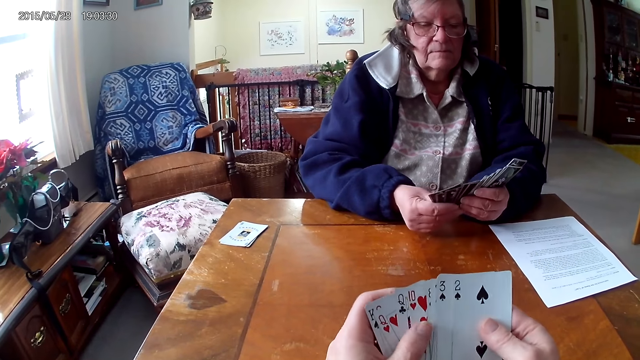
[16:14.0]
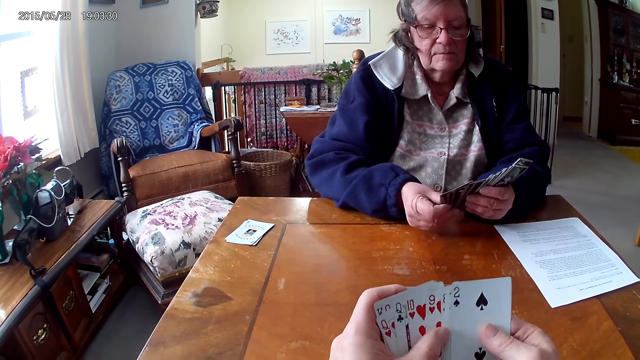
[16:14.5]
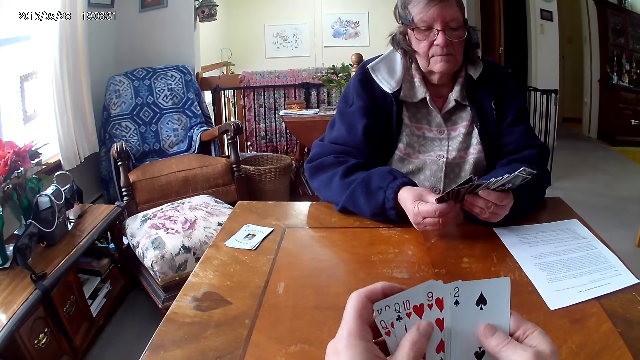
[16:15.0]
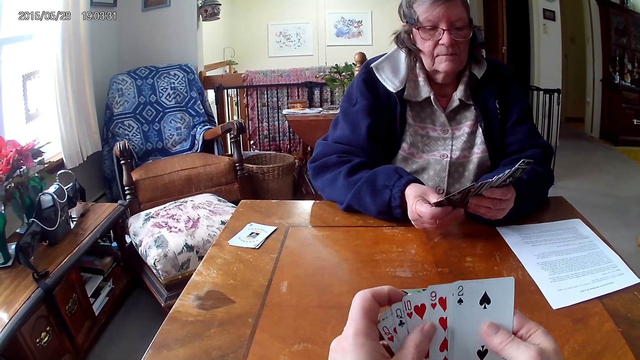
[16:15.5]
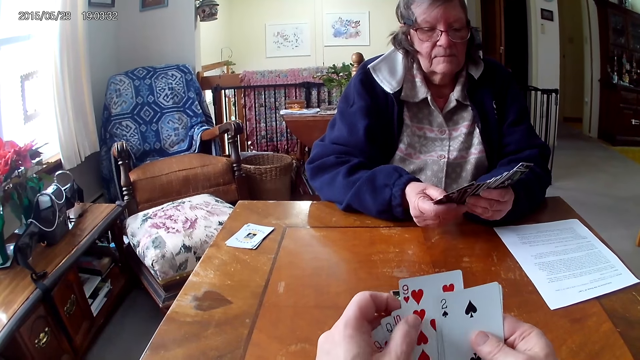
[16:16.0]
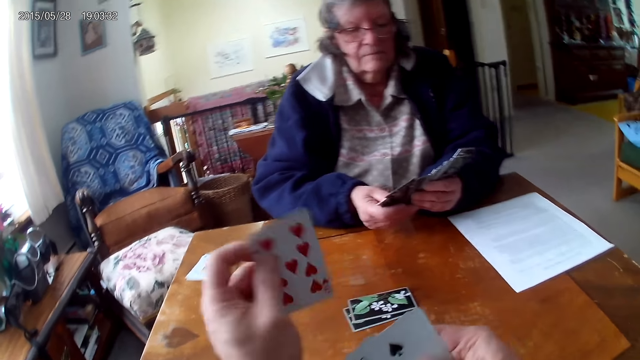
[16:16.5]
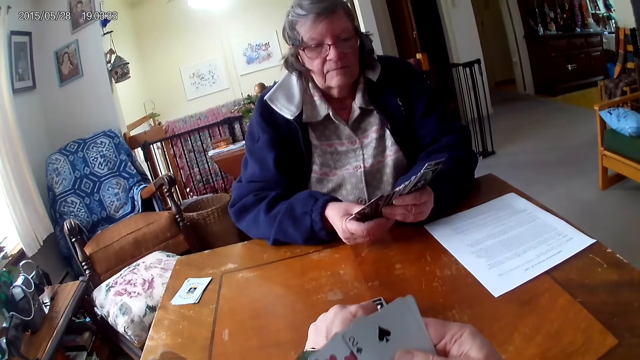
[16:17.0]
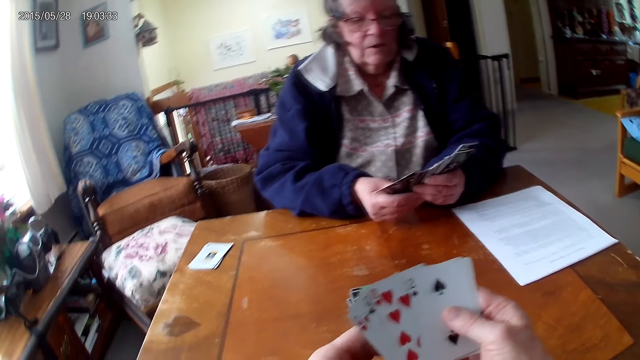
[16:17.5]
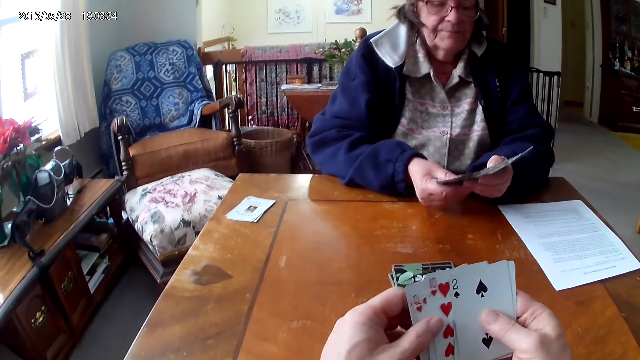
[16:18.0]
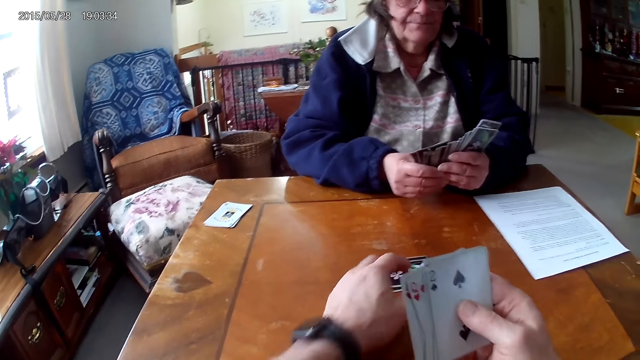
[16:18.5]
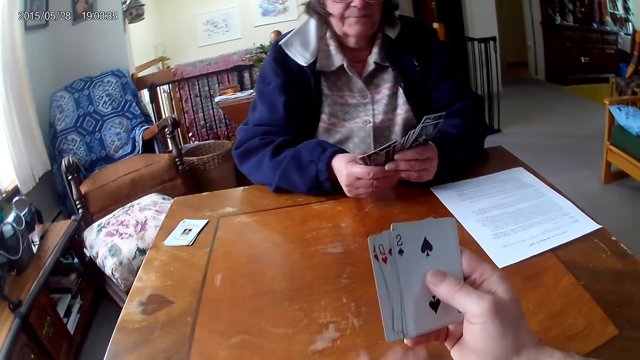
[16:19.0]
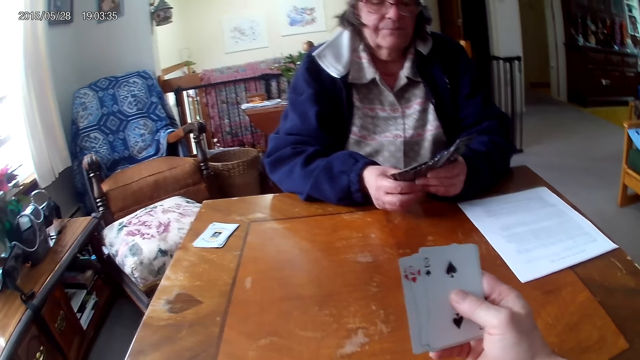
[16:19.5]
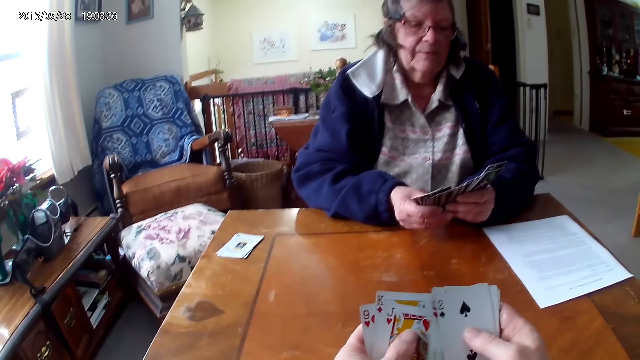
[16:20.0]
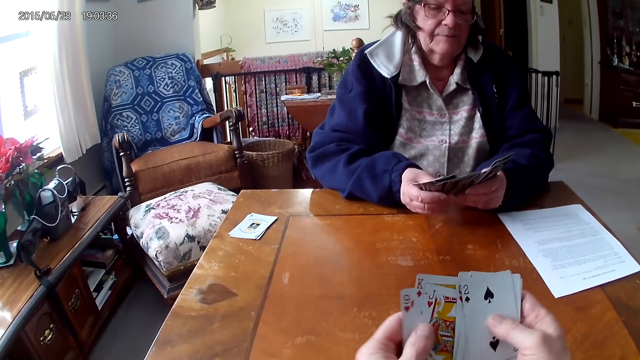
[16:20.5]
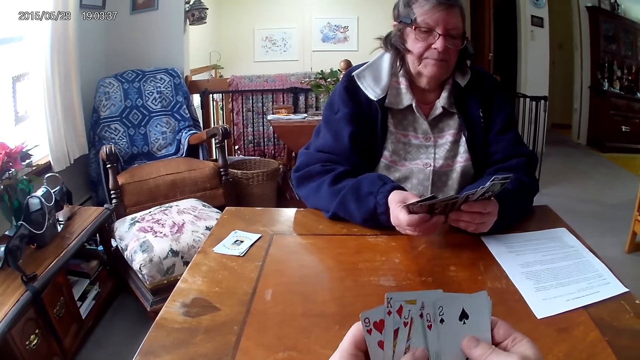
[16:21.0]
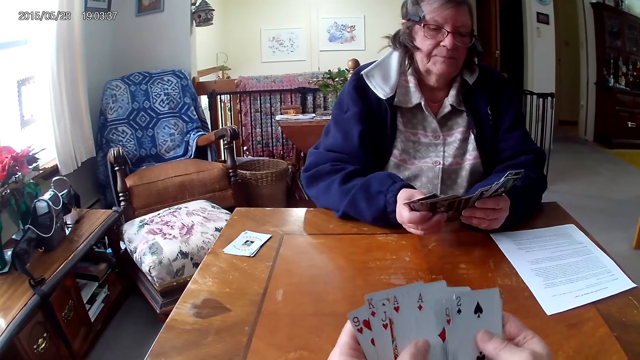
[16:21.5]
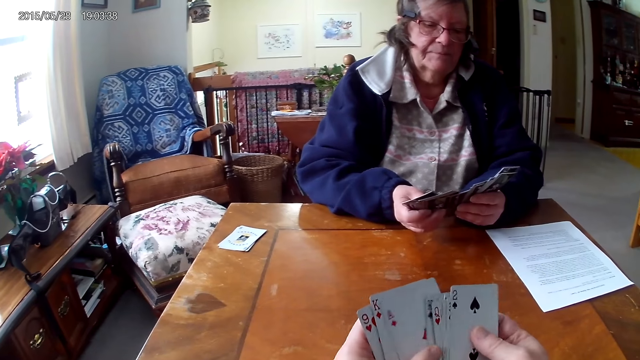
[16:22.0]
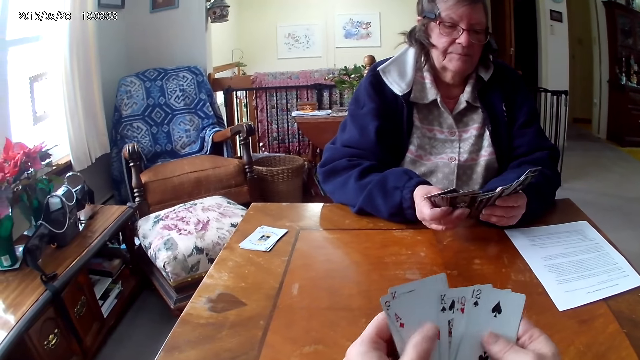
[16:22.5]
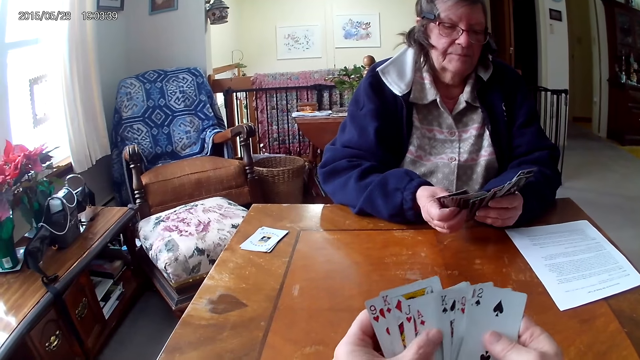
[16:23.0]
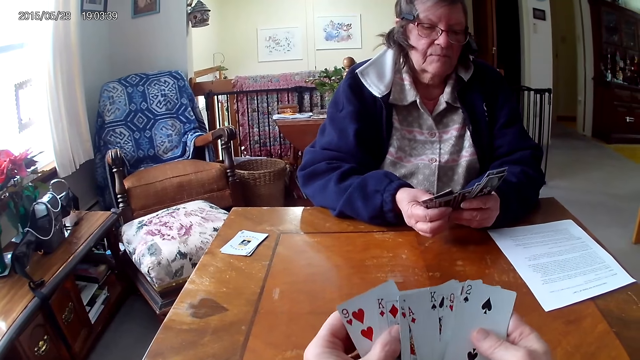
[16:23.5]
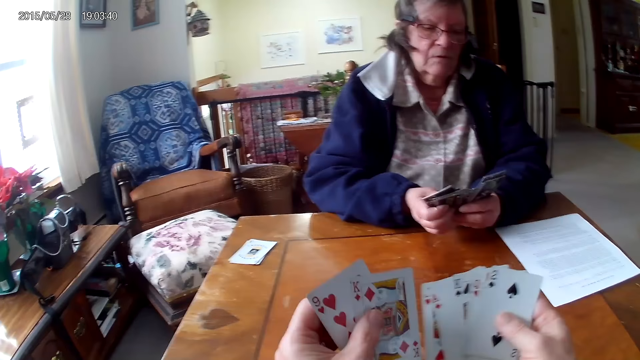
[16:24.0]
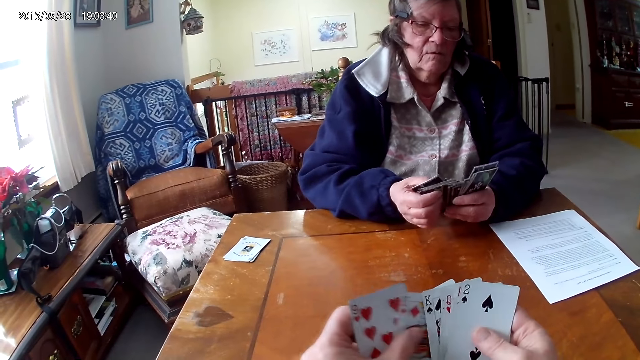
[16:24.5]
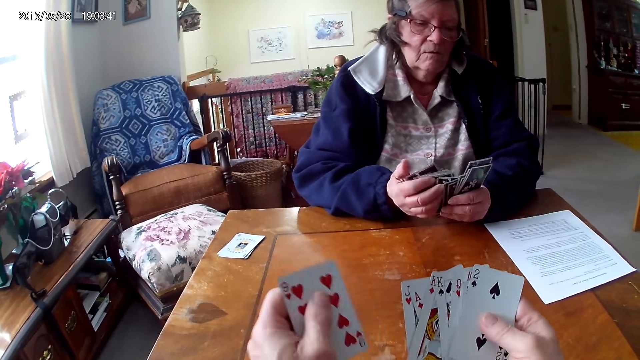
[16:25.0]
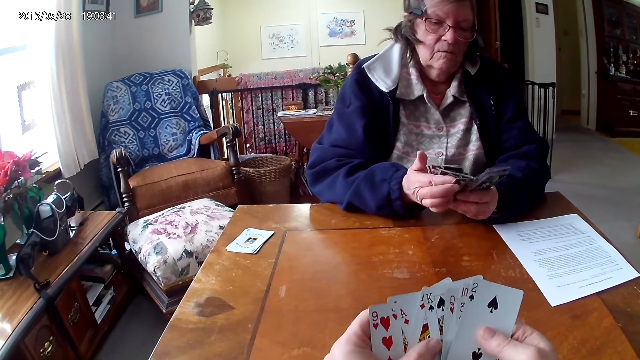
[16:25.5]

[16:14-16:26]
The camera wearer arranges cards. They throw a card on the table. They pick up cards and arrange the cards.

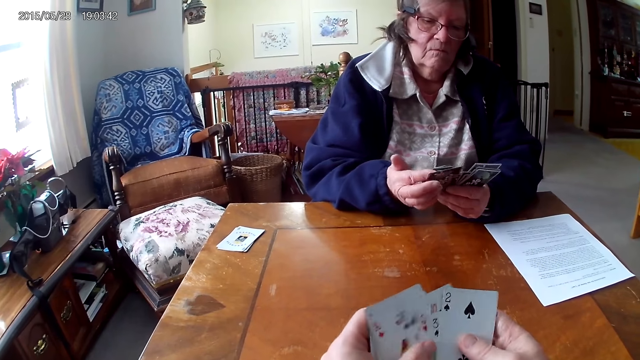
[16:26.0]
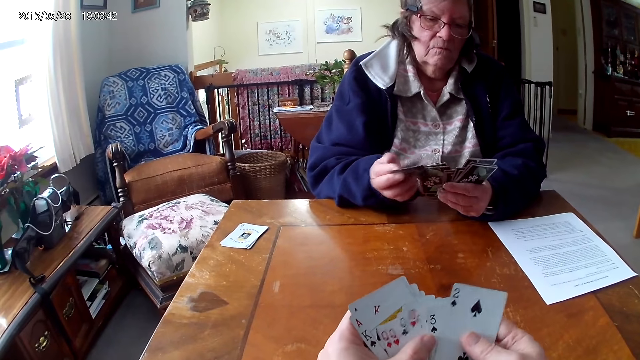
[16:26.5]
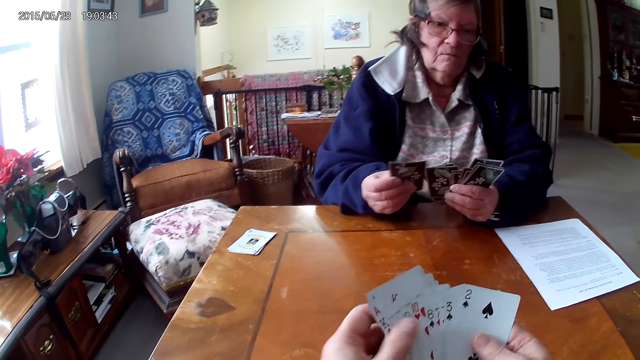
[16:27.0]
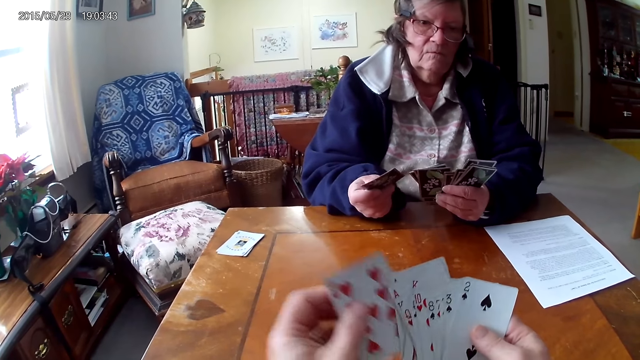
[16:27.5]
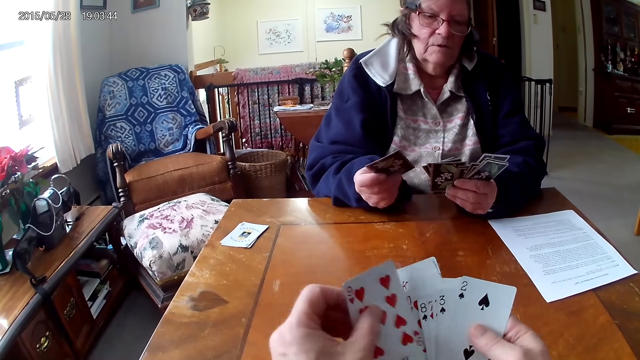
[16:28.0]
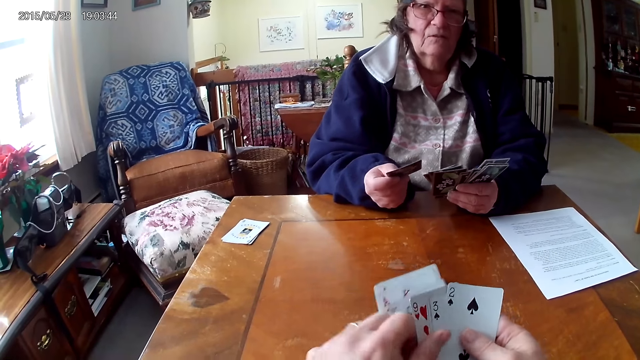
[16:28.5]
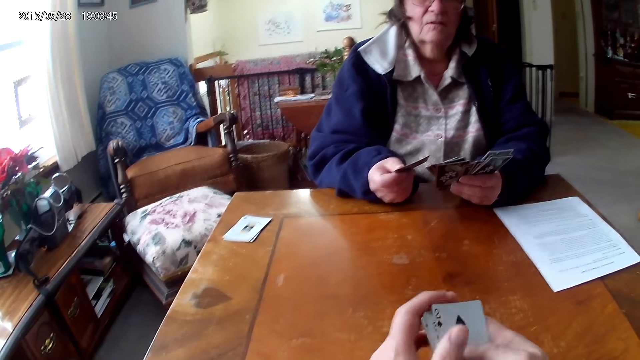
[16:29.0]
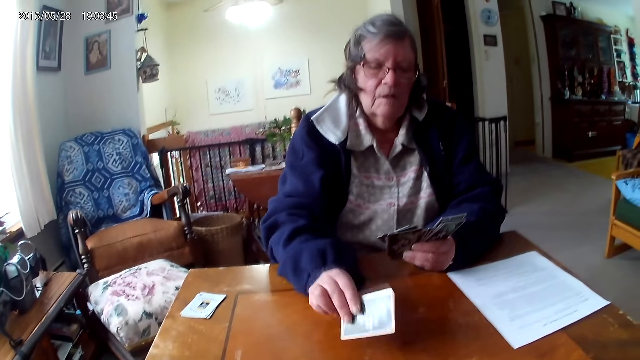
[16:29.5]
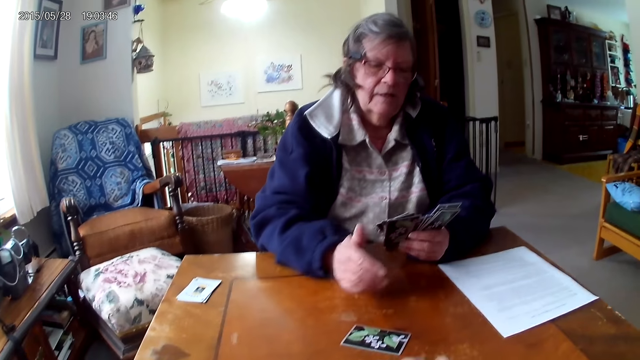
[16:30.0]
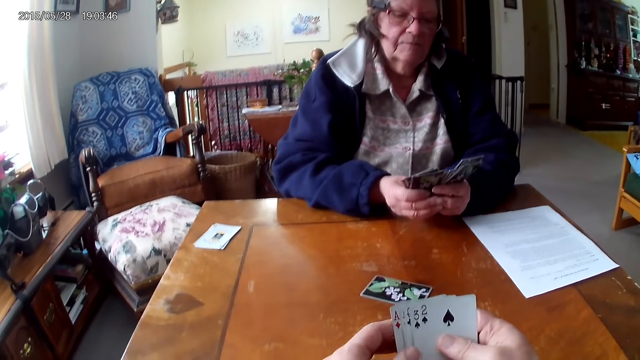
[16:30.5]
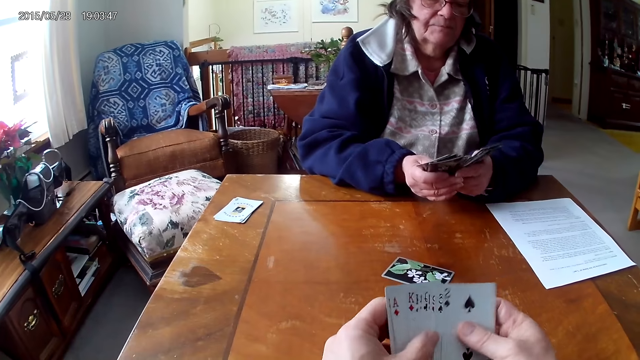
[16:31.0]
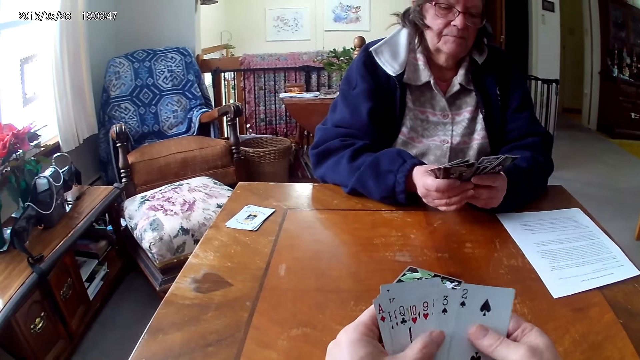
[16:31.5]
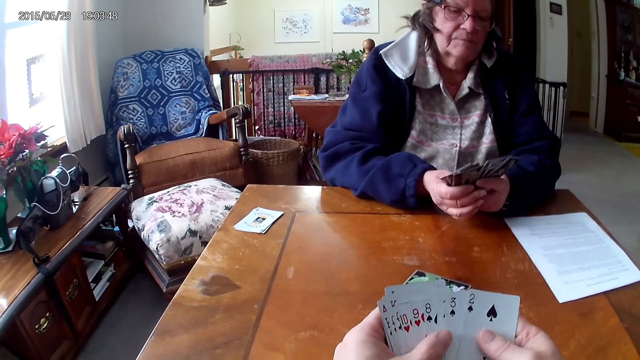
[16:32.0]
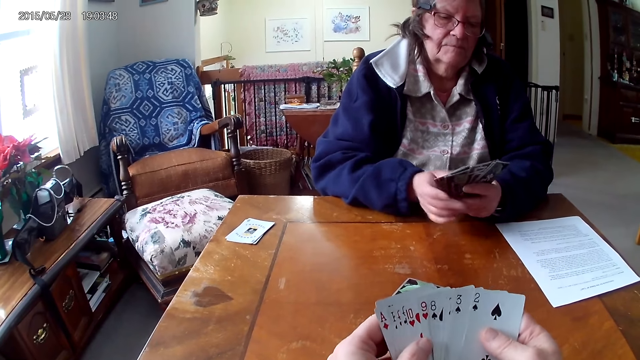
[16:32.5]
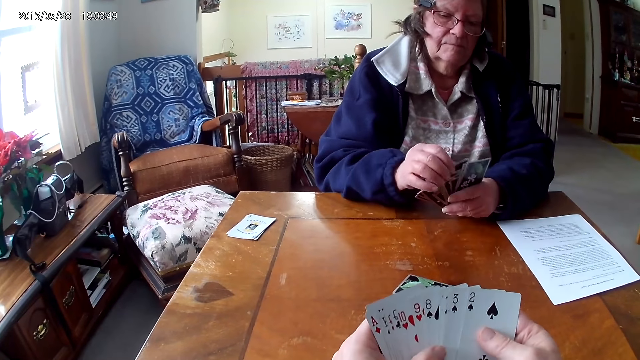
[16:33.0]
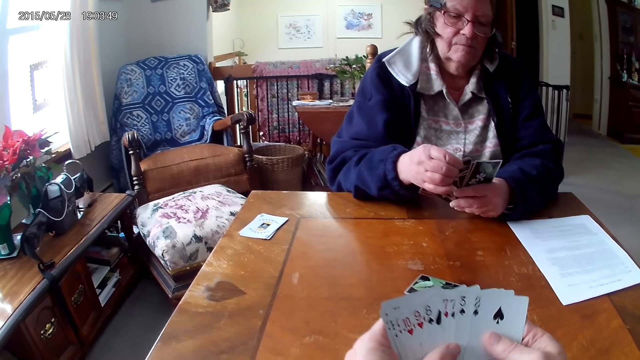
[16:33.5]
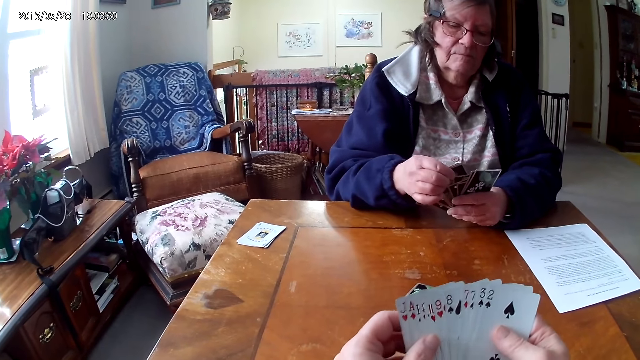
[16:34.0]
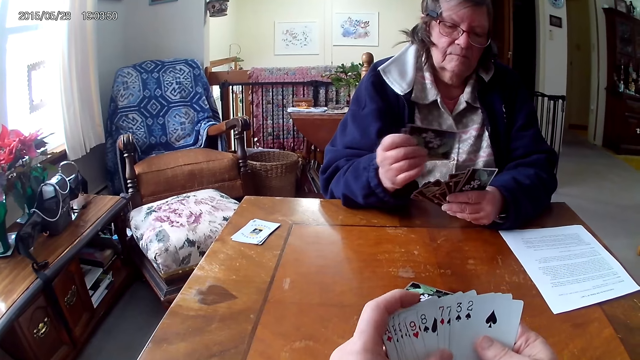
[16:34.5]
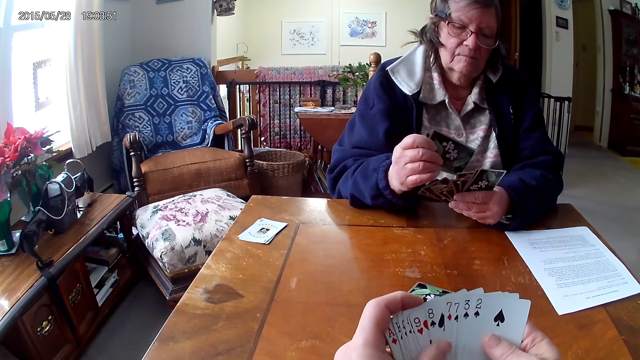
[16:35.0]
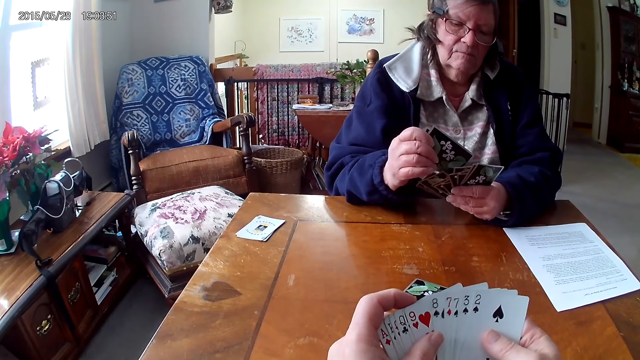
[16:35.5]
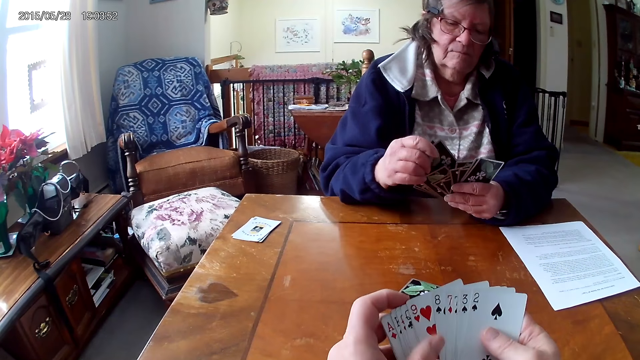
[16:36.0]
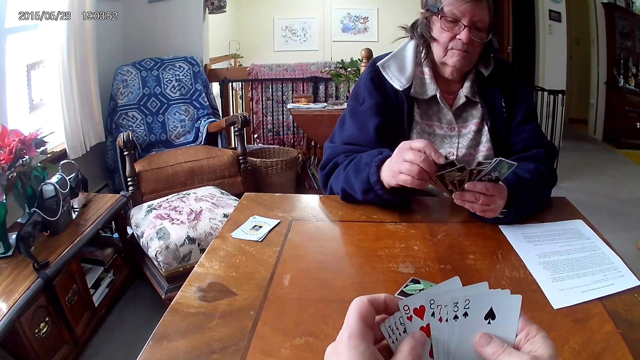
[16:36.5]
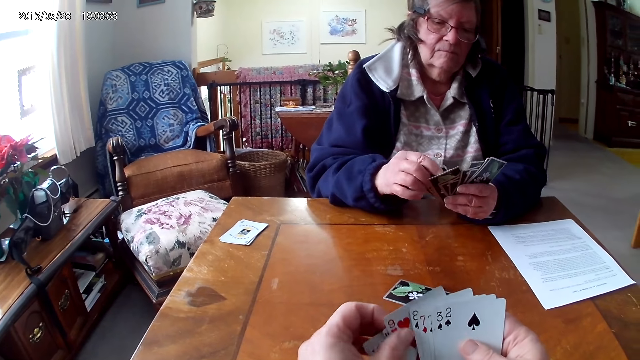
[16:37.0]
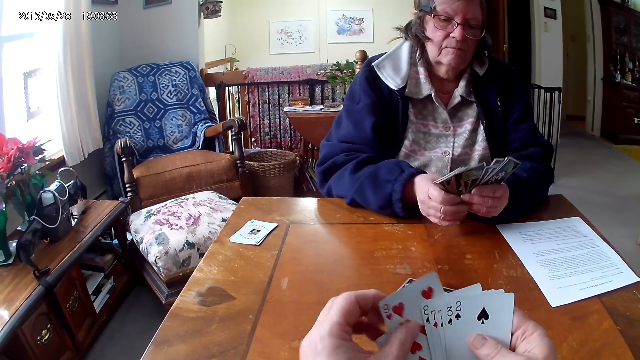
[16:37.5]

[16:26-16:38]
A woman throws a card on the table. The camera wearer arranges cards. They shuffle the cards.
